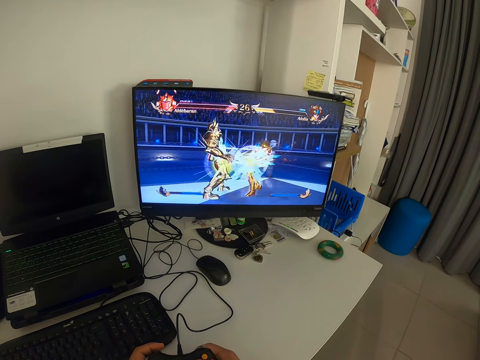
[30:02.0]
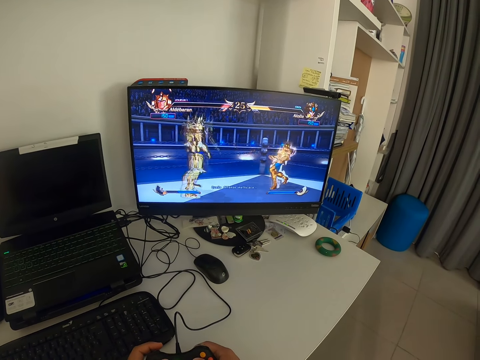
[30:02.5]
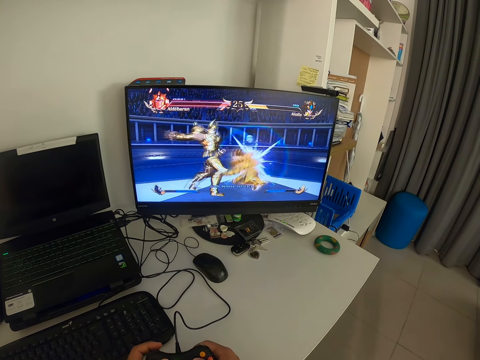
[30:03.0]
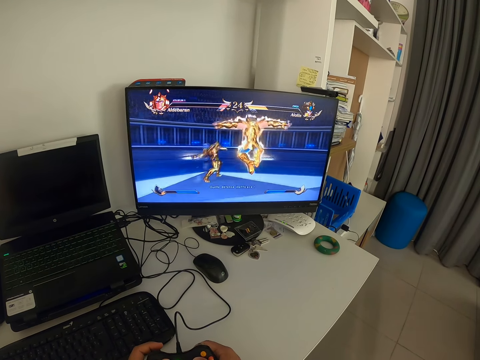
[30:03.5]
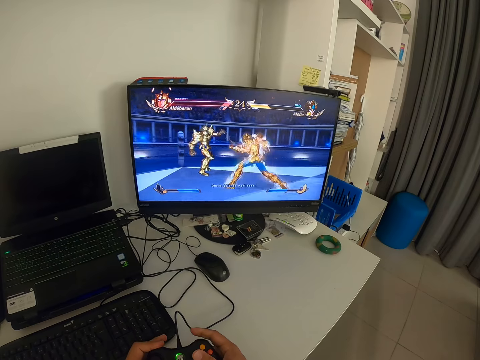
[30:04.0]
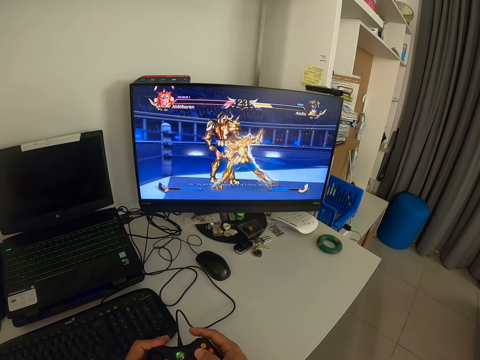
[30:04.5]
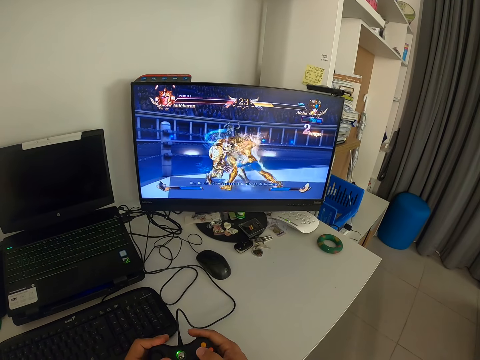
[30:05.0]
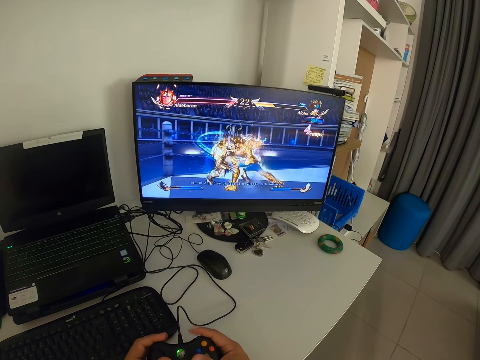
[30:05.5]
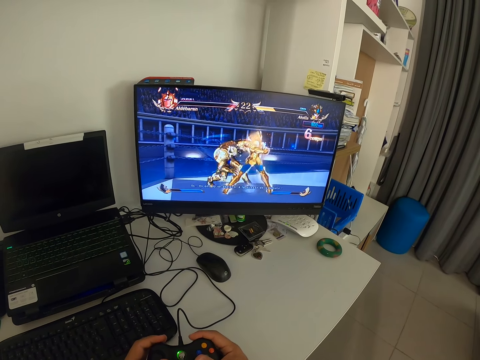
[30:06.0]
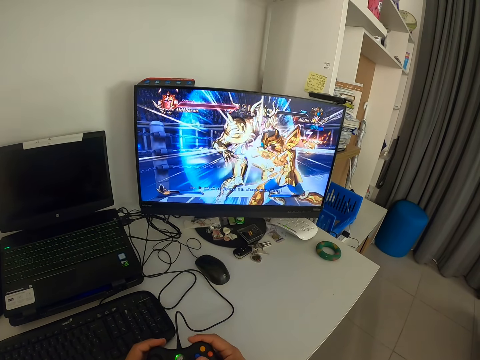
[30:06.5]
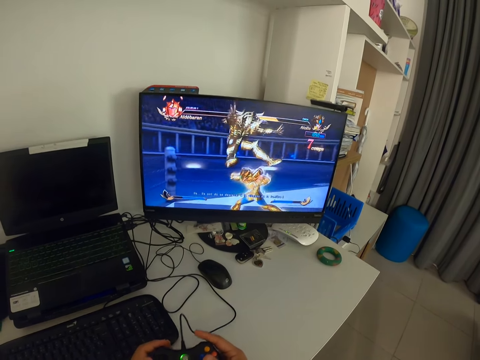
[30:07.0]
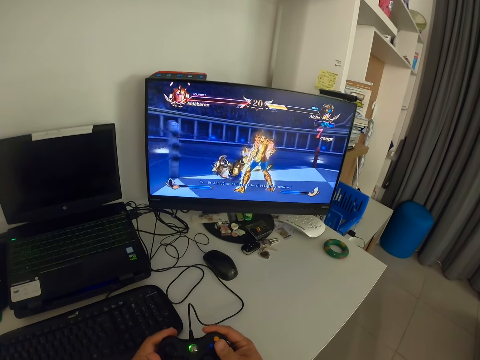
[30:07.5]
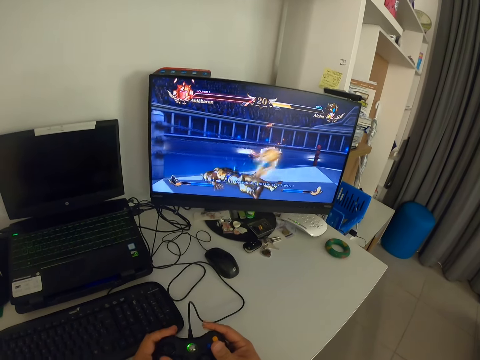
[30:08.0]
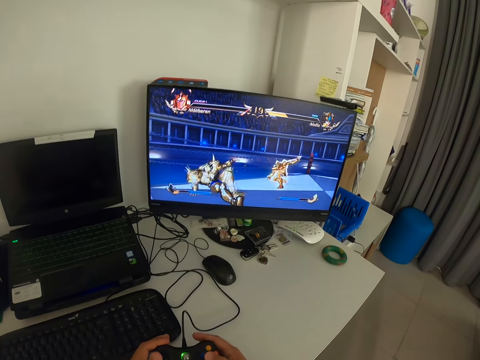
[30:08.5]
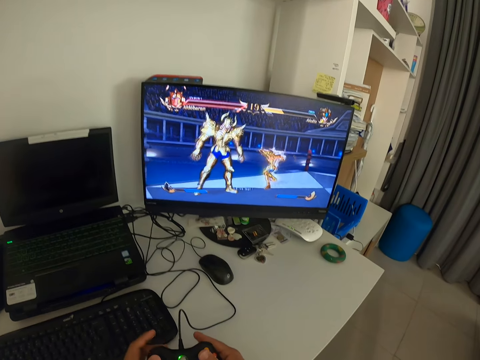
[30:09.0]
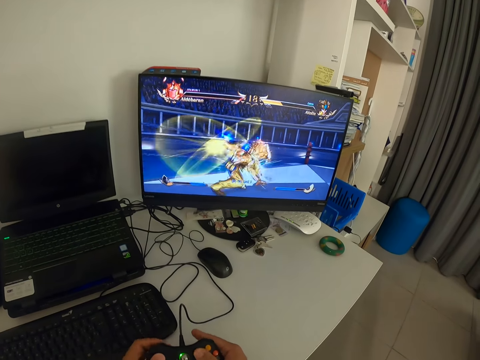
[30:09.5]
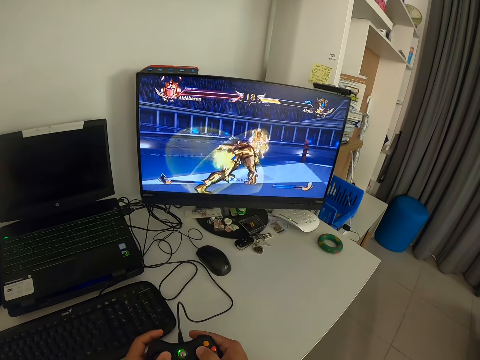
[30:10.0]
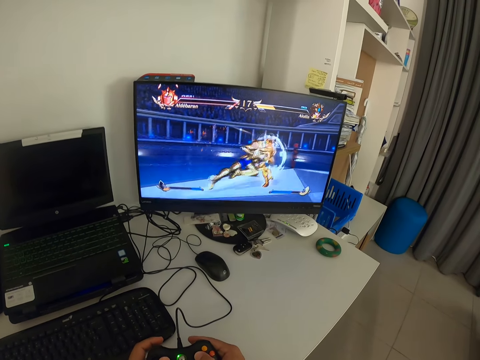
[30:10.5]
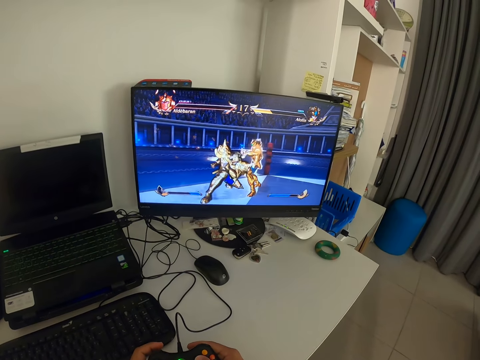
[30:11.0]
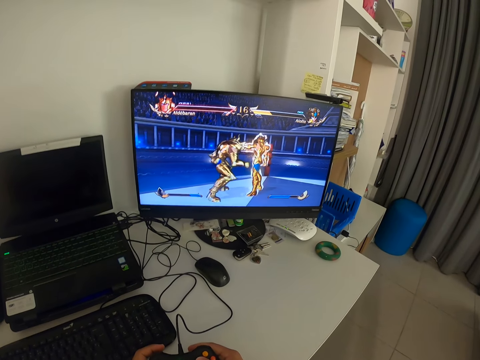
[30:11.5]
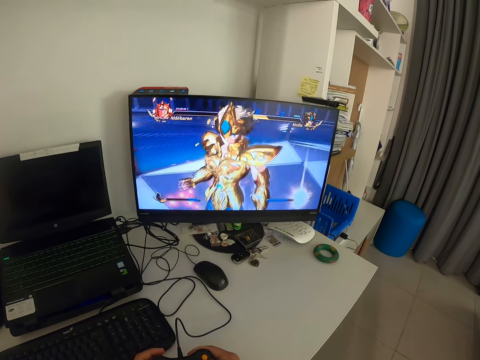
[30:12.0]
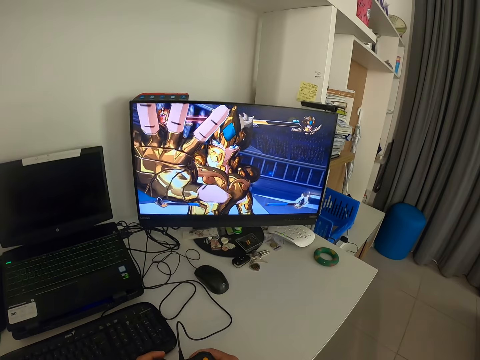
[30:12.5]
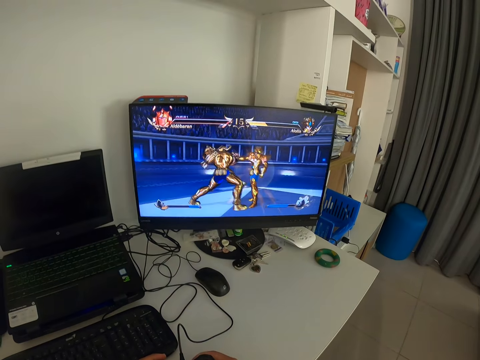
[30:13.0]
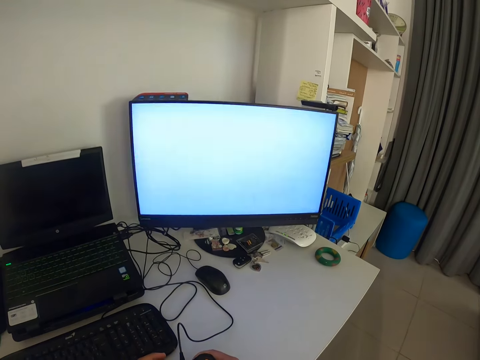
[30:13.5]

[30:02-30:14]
The camera wearer presses a game pad. They look at the monitor. They press the game pad.

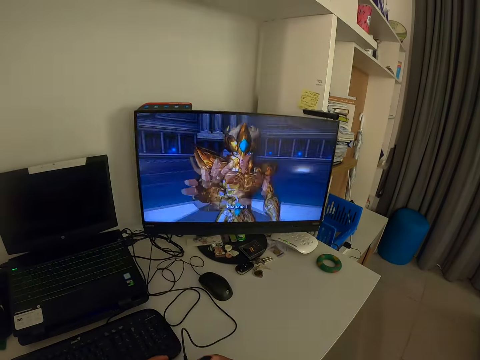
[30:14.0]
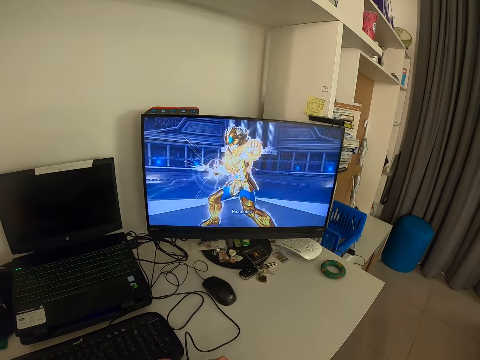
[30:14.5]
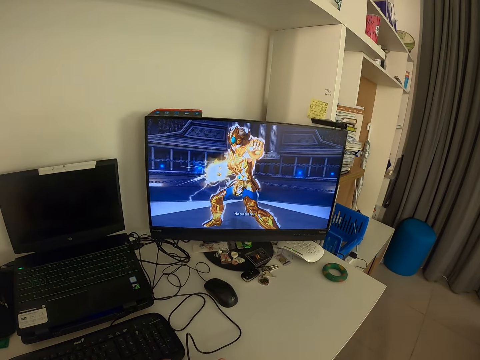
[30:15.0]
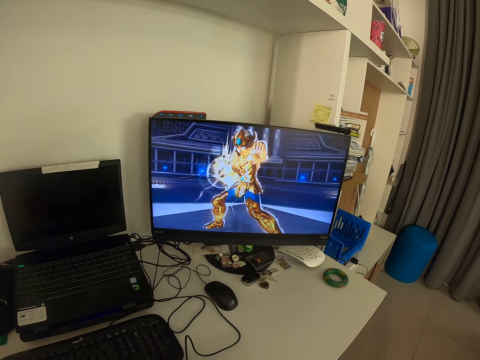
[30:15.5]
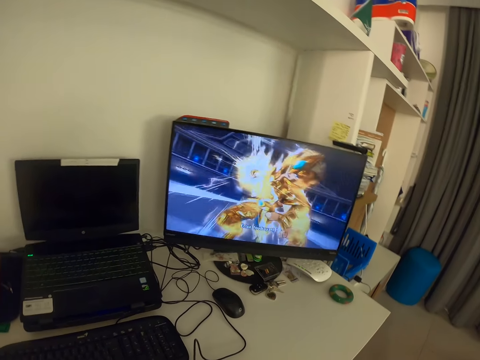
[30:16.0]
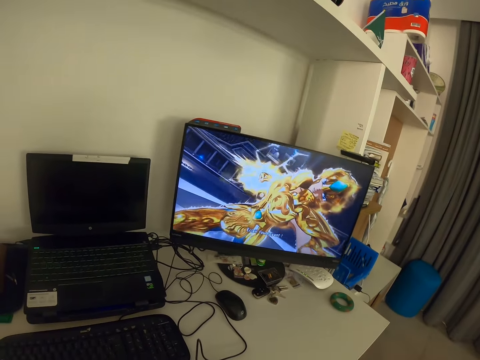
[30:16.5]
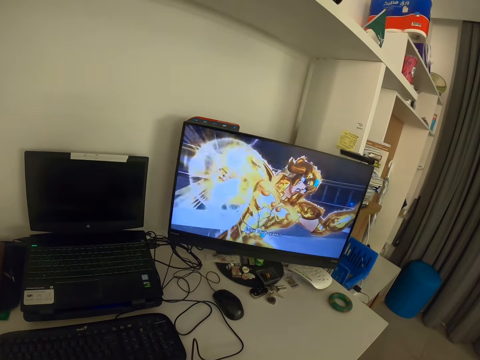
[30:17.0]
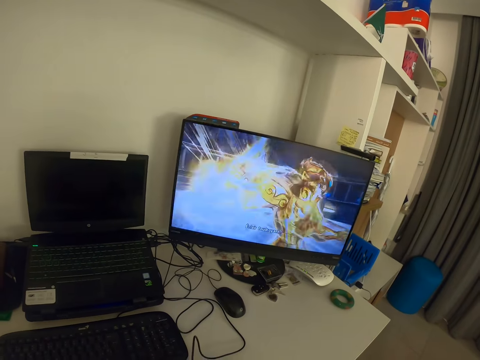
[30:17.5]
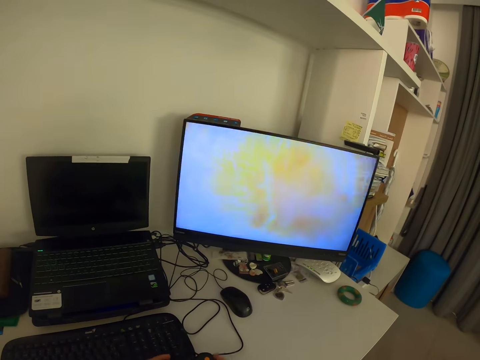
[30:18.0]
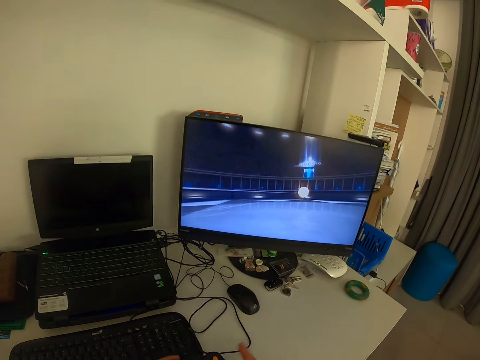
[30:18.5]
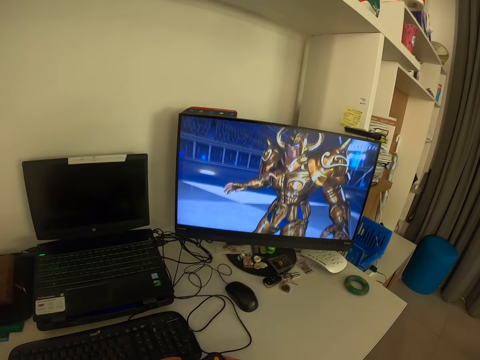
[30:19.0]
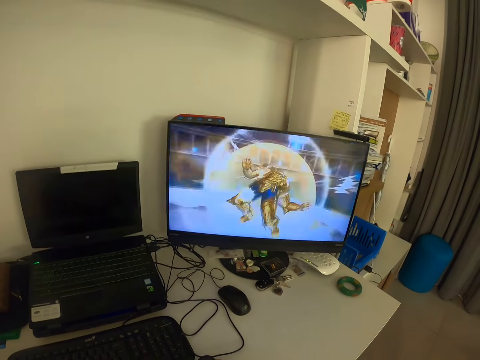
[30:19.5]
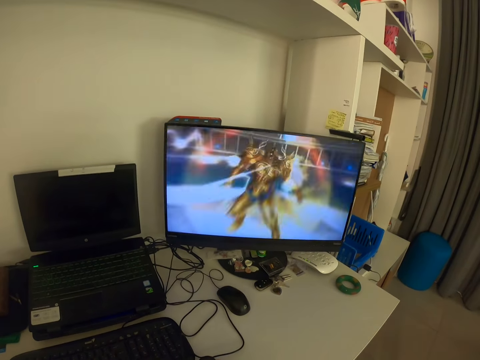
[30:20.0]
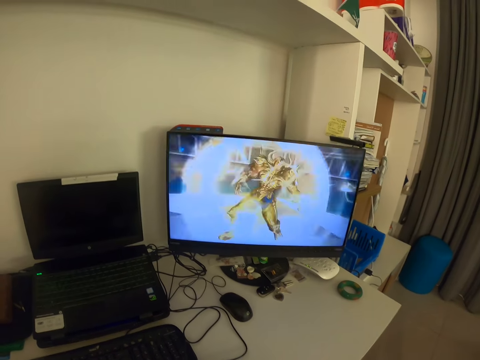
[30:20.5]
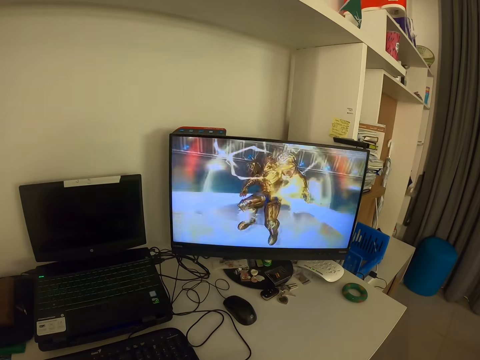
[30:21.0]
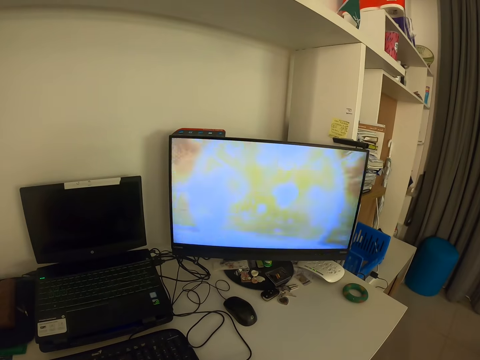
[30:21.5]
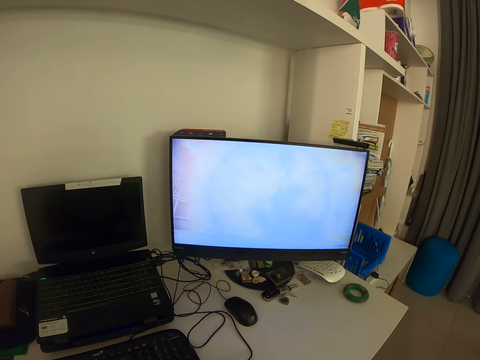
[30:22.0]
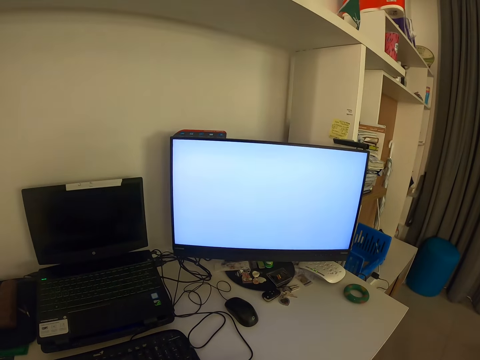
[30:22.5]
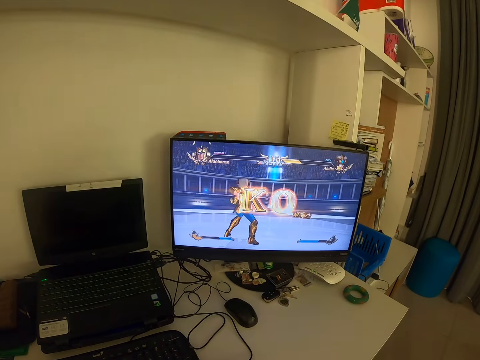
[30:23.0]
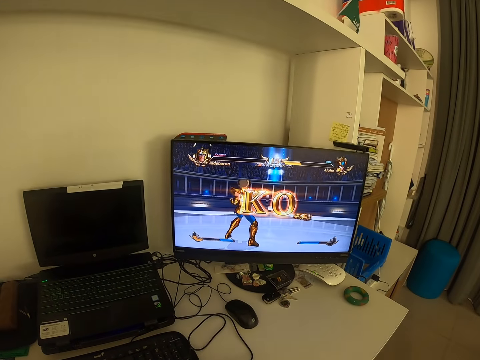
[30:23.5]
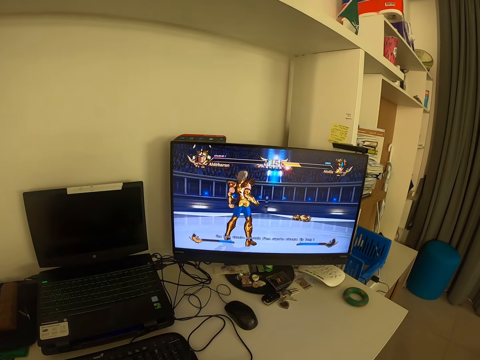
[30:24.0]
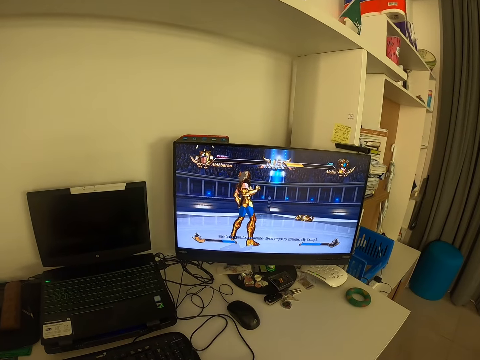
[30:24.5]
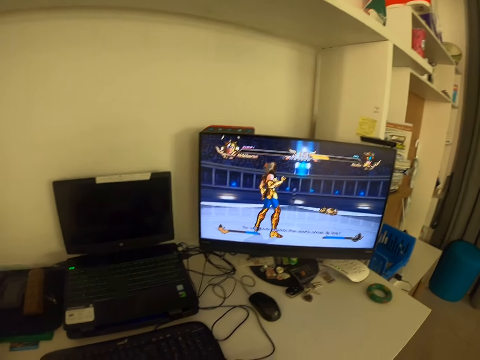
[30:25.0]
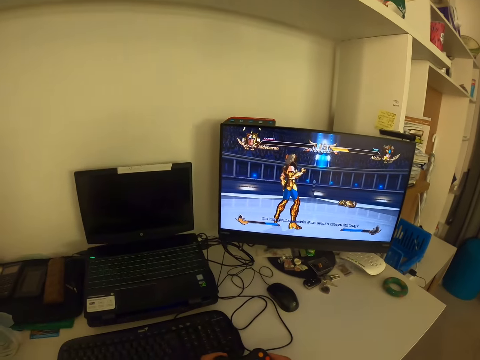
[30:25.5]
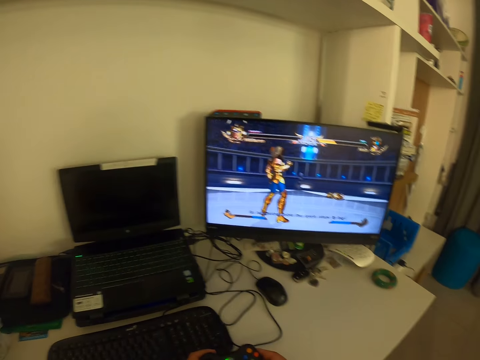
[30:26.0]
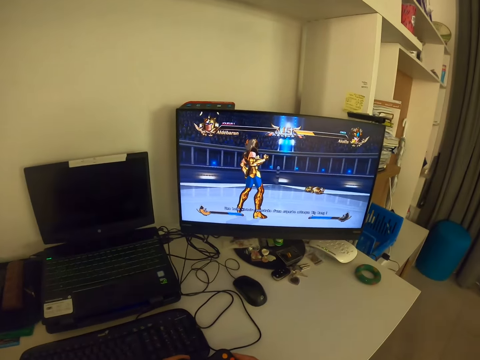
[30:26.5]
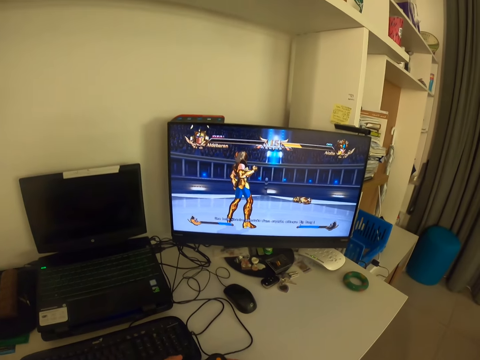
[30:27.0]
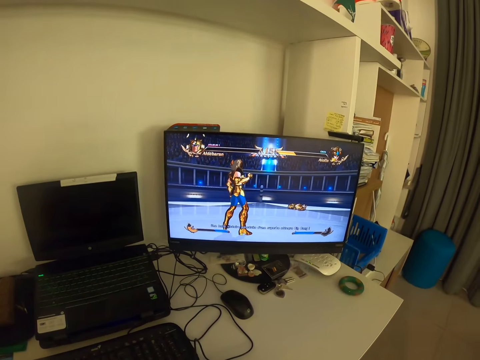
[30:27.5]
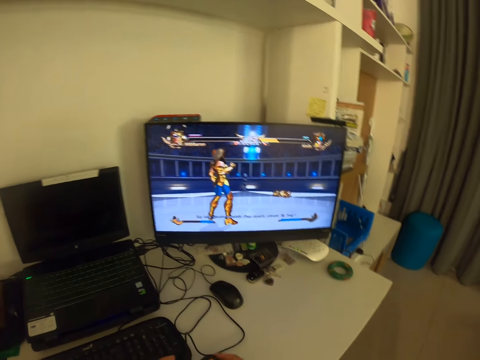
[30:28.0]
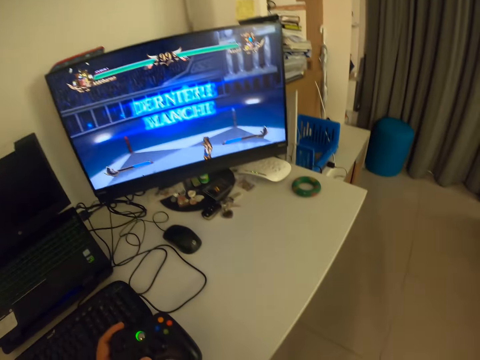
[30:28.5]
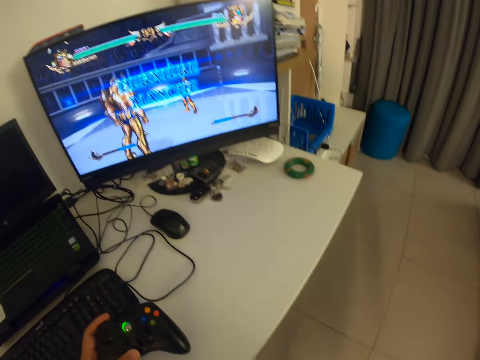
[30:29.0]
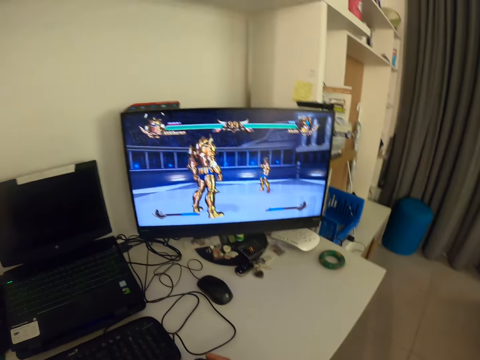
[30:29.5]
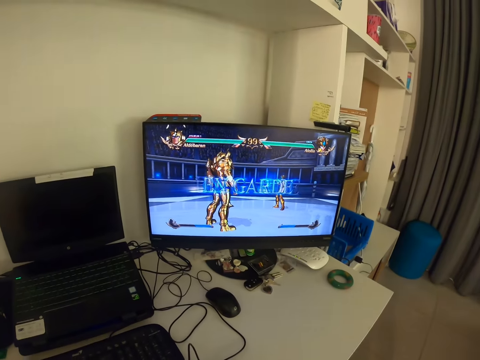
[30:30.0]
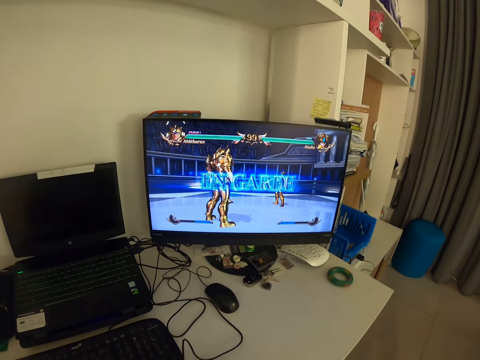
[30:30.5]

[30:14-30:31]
The camera wearer looks at the monitor. He taps a game pad with his fingers. He looks at the monitor. He removes his right hand from the game pad. He holds the game pad with both hands.
